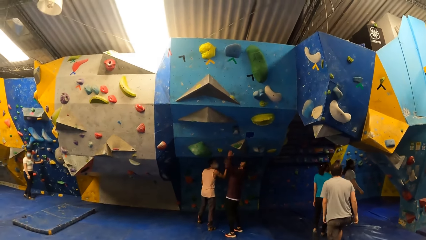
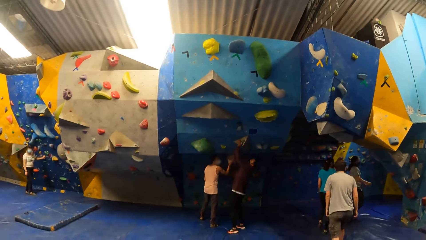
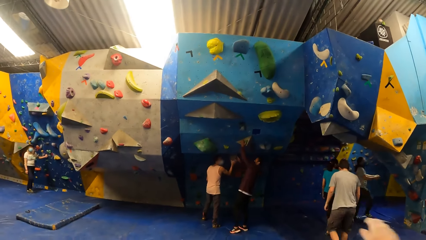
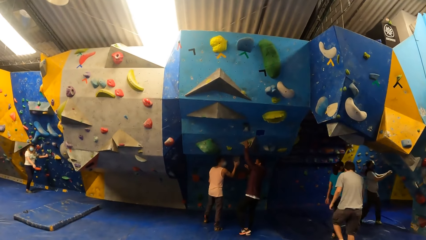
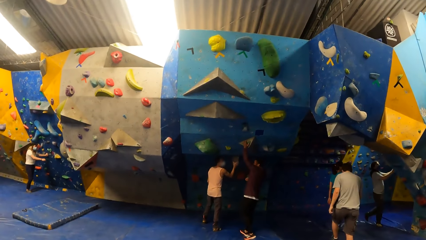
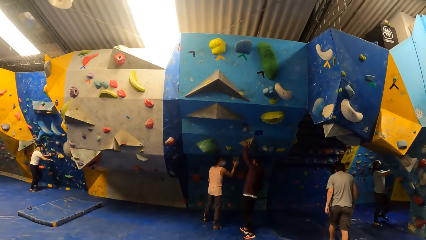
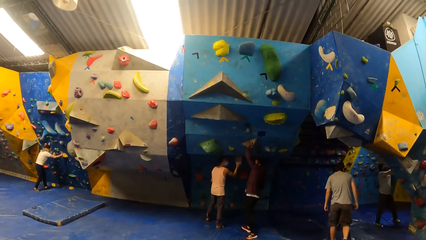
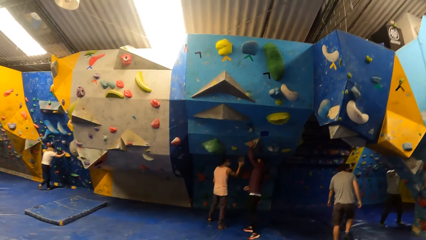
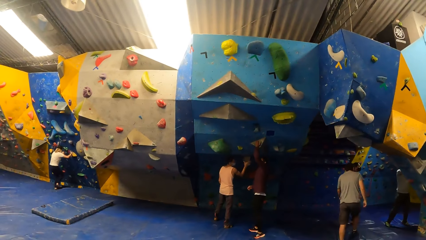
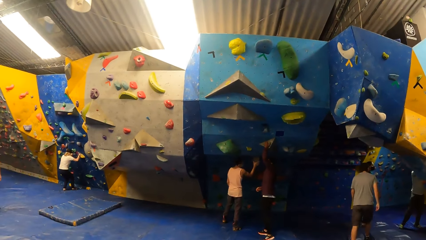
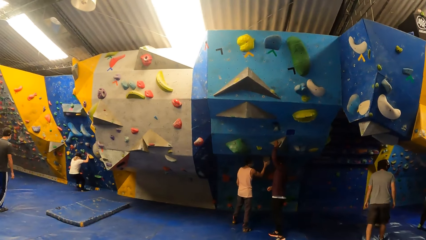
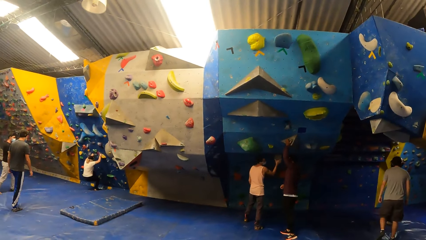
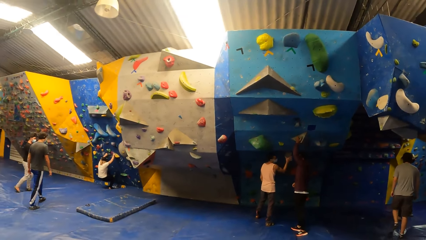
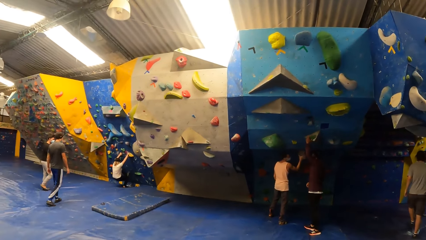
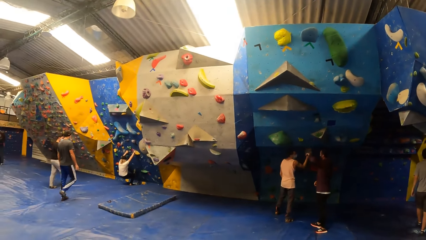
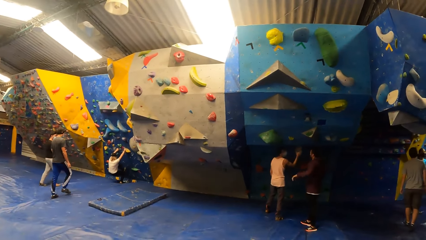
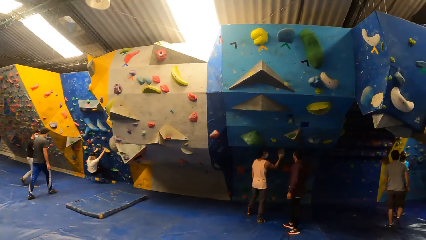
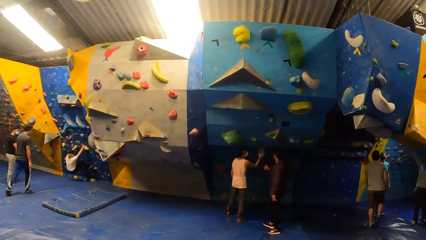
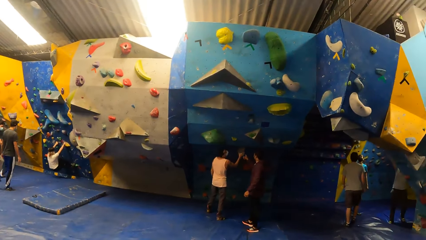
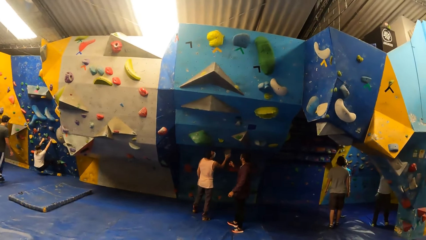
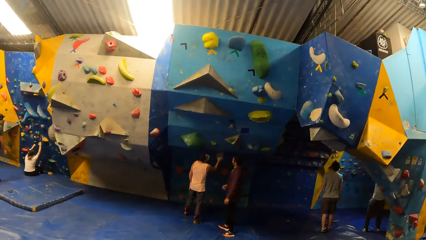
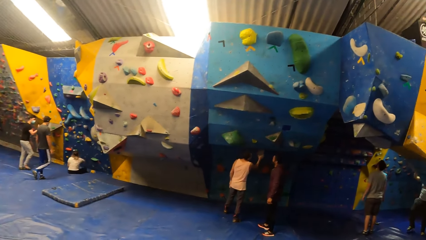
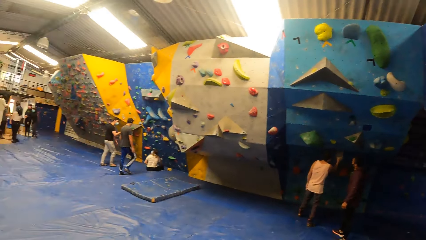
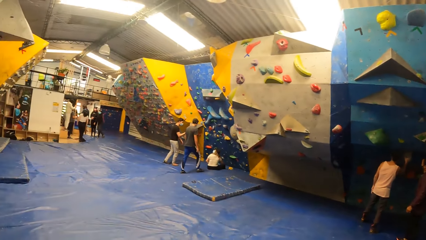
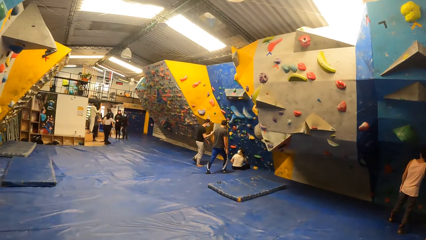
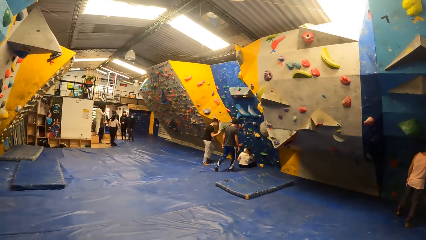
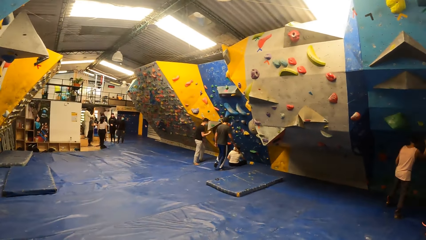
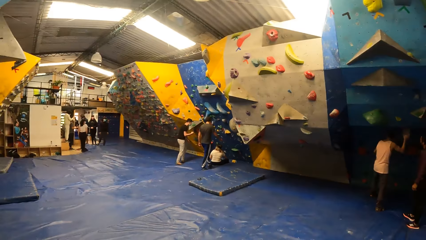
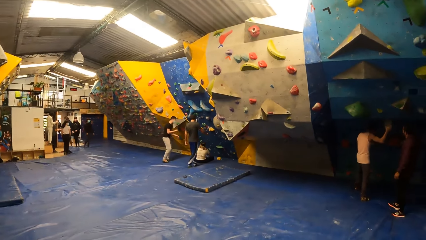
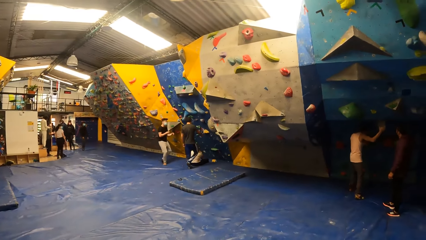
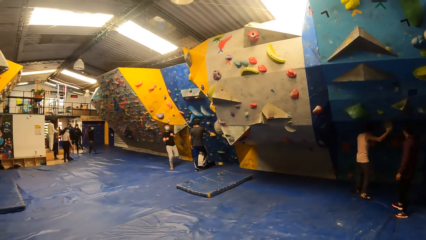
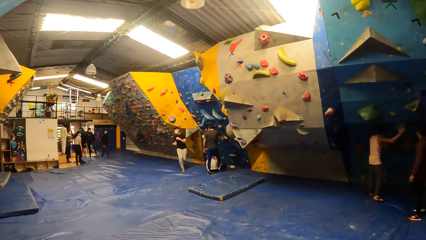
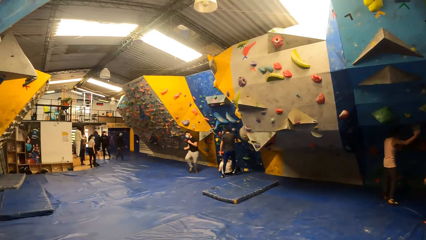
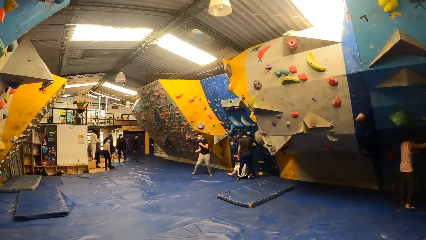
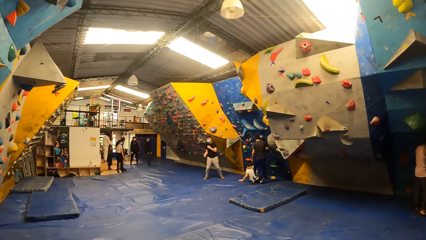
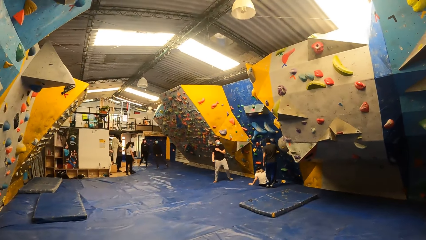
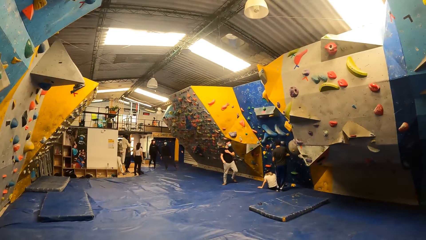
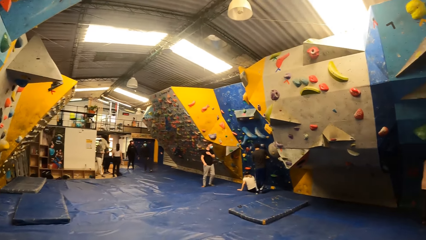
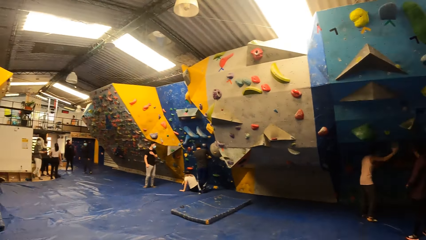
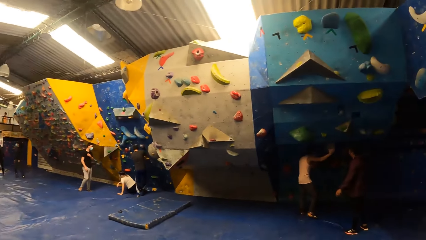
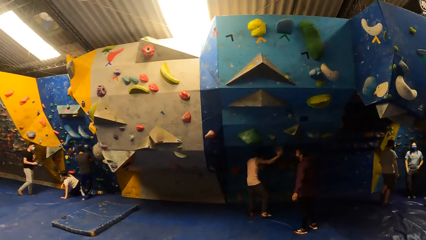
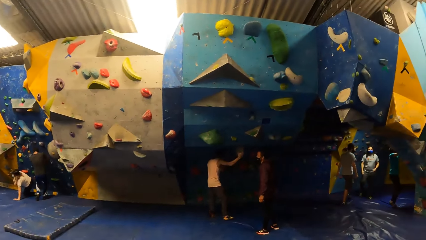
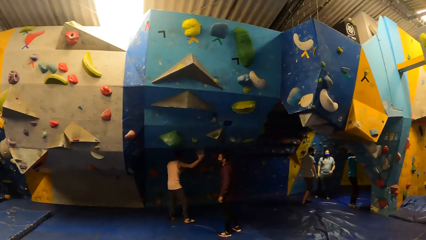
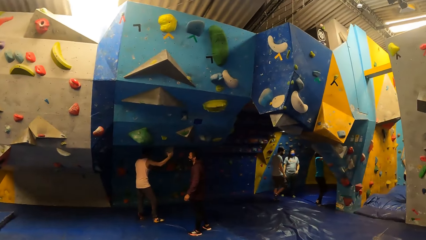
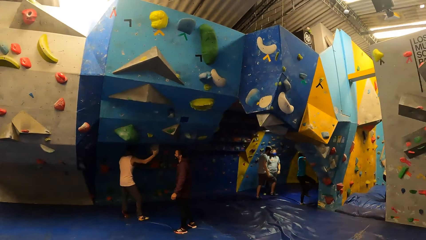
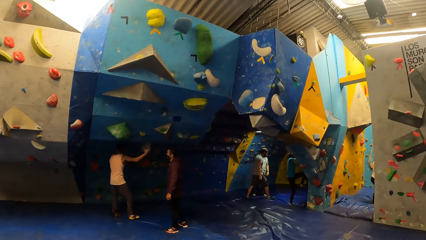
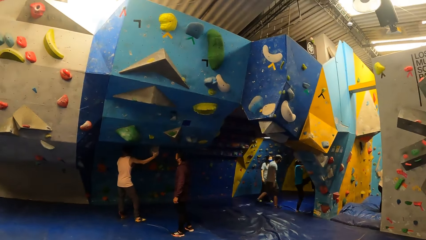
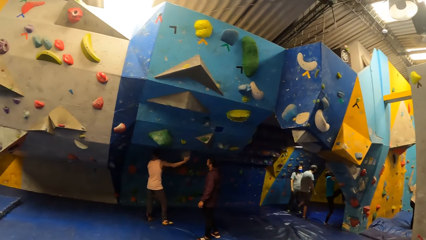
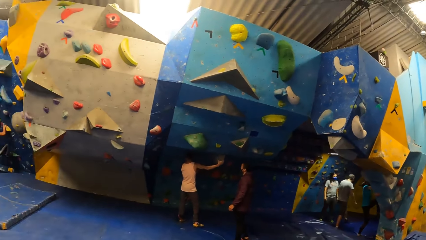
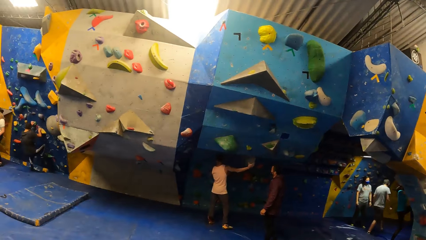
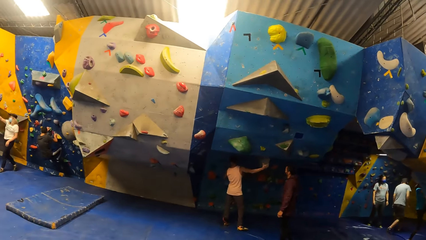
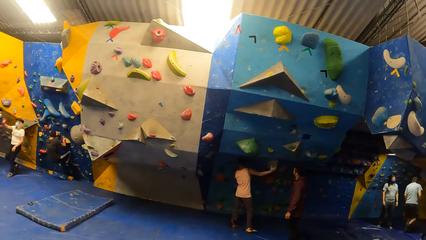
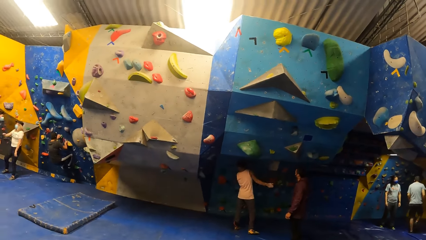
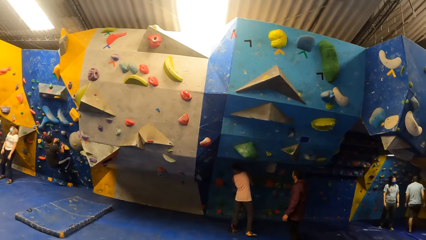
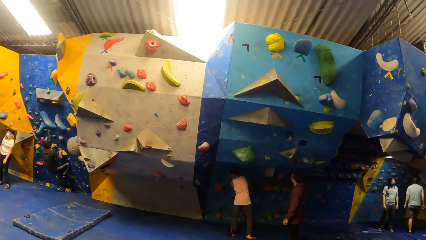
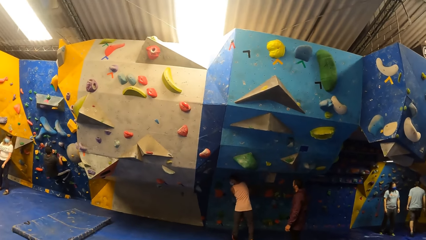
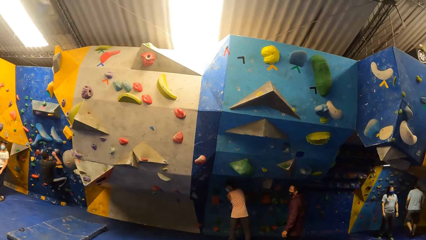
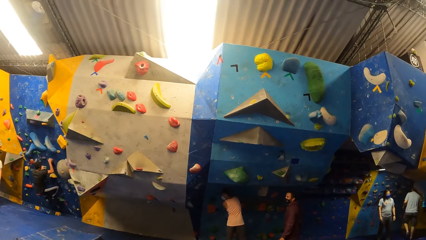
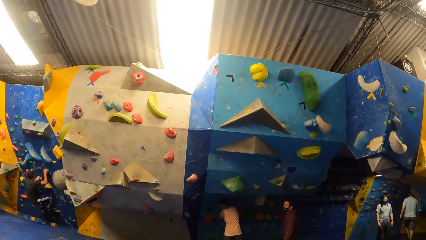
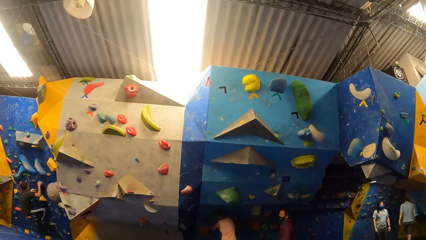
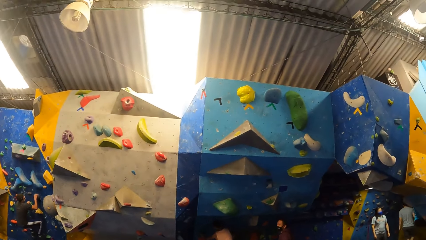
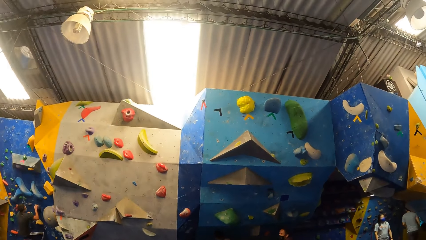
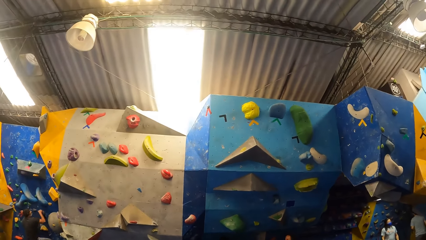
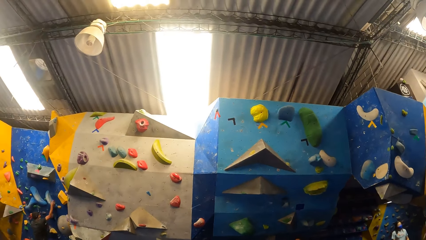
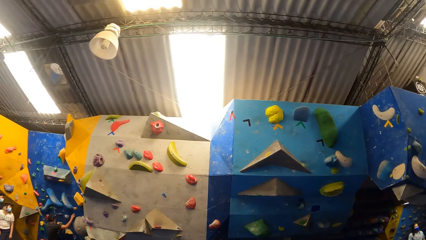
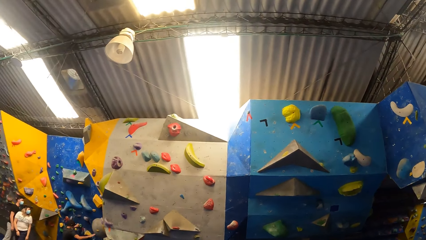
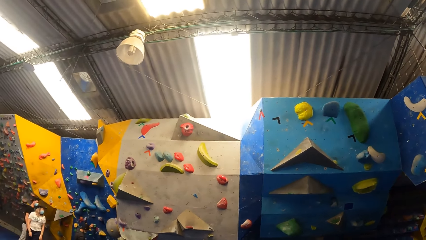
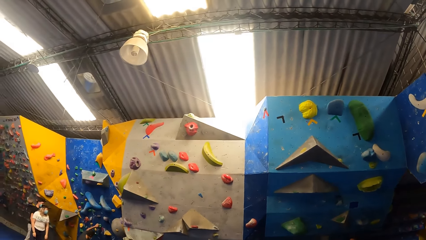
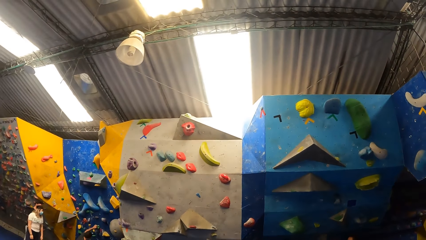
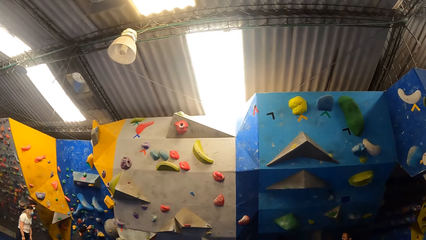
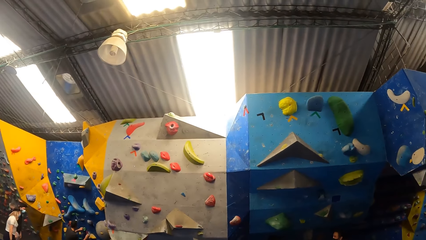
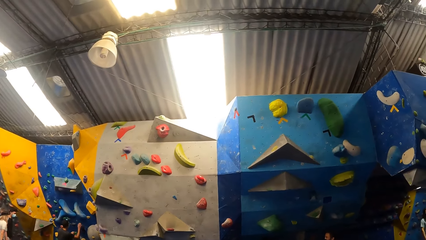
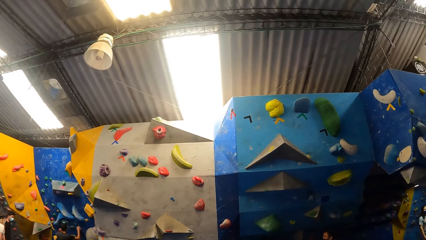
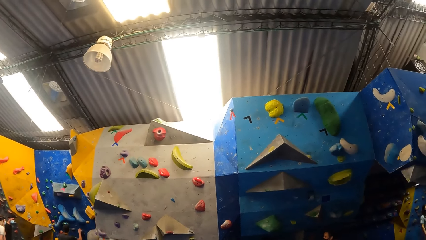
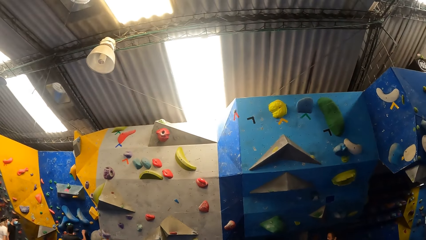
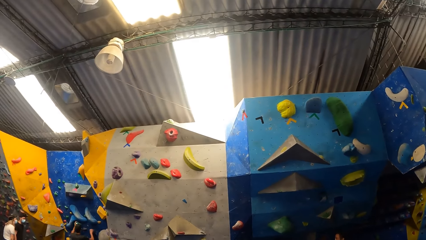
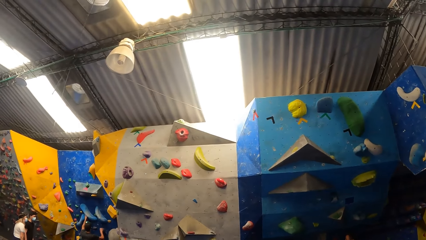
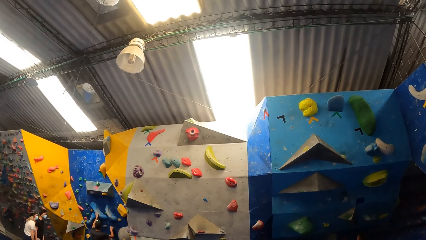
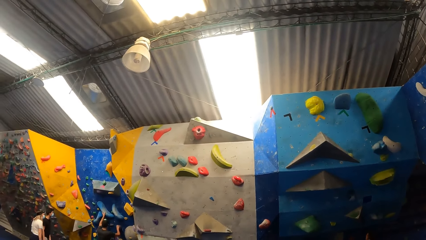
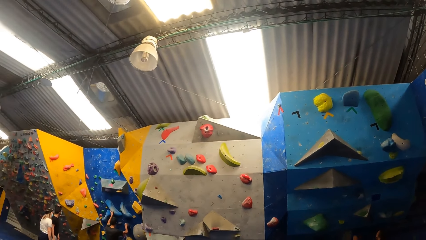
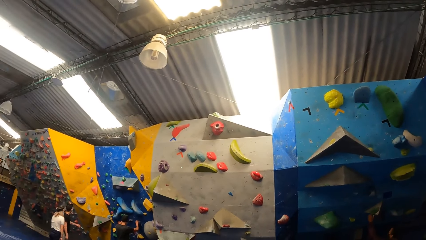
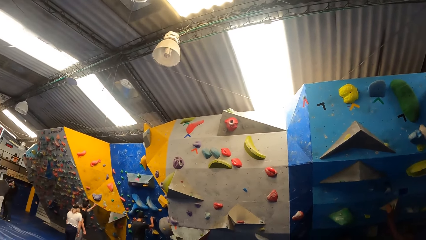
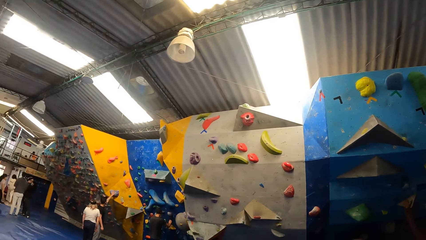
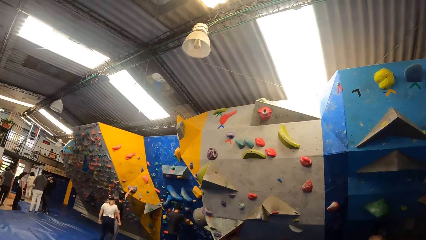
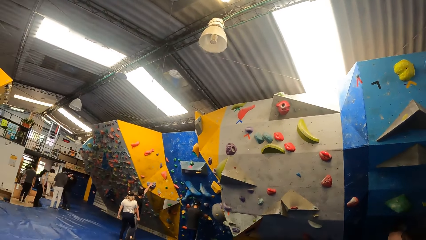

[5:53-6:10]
Another man holds a slab on the bouldering wall with his left hand. A woman climbs the bouldering wall with both hands and legs. The camera wearer looks around the room. The second man interacts with the first man. The woman falls down from the bouldering wall. Another man interacts with the woman.
